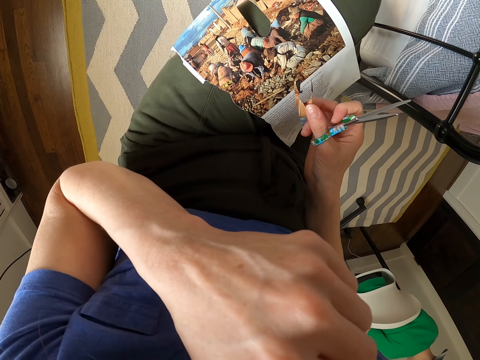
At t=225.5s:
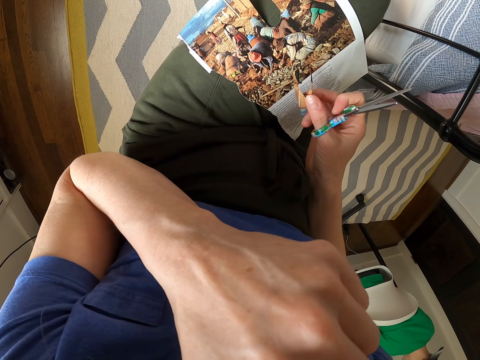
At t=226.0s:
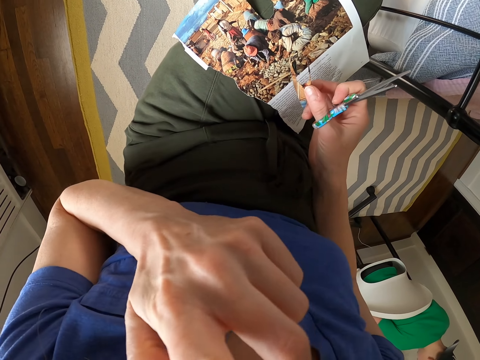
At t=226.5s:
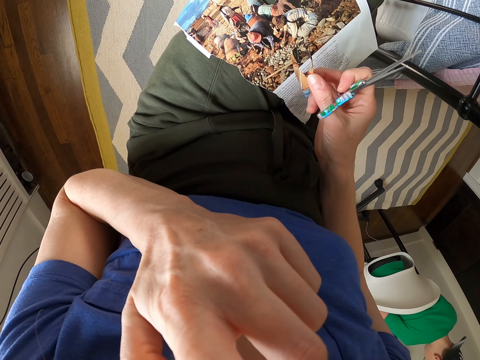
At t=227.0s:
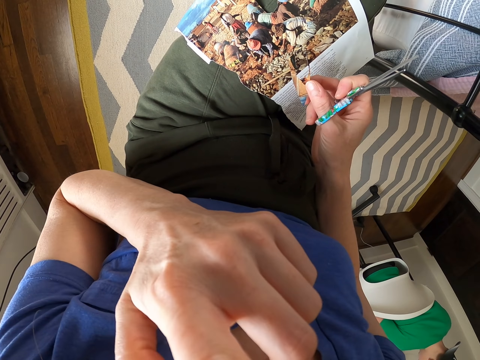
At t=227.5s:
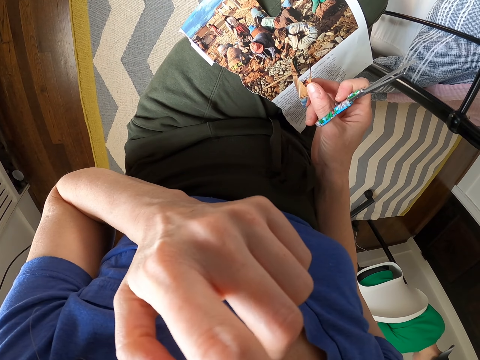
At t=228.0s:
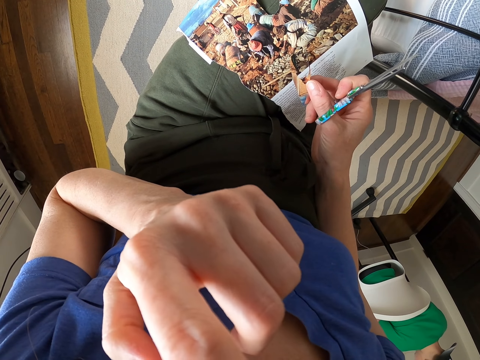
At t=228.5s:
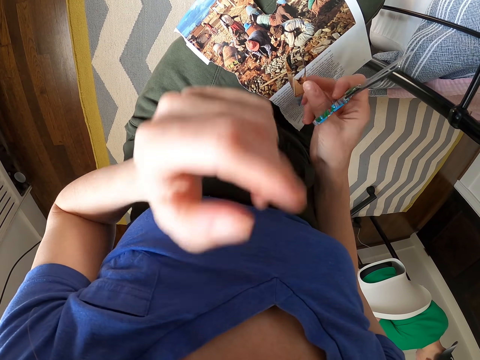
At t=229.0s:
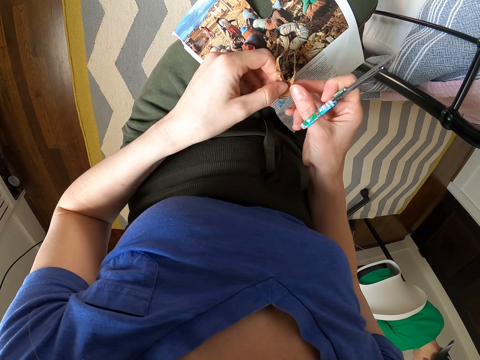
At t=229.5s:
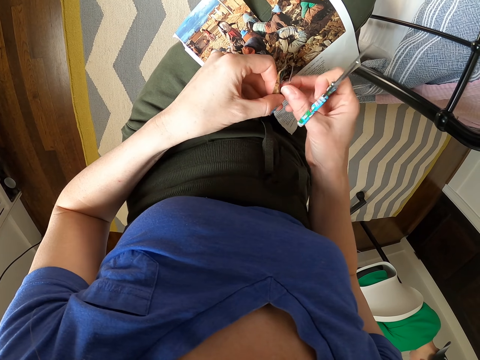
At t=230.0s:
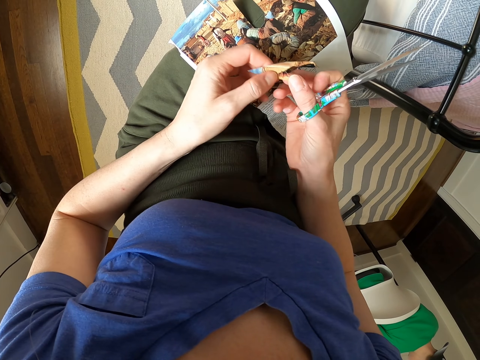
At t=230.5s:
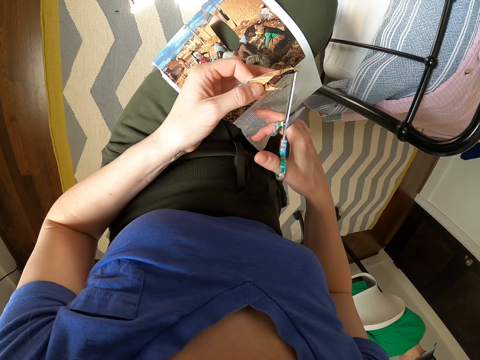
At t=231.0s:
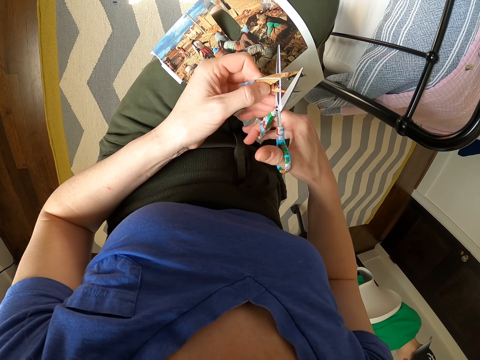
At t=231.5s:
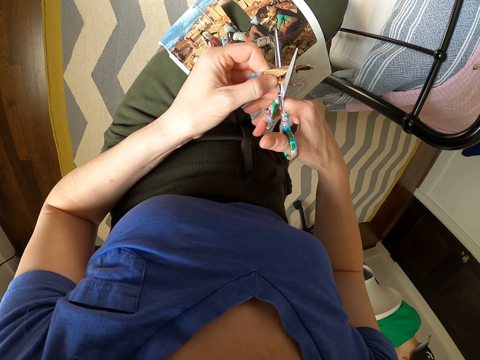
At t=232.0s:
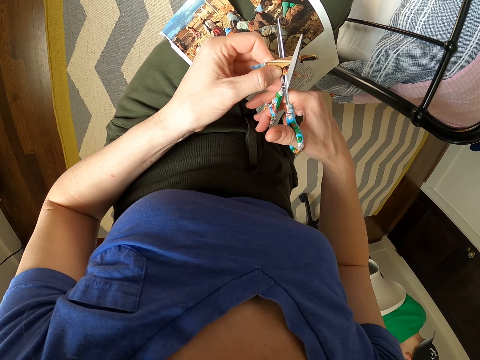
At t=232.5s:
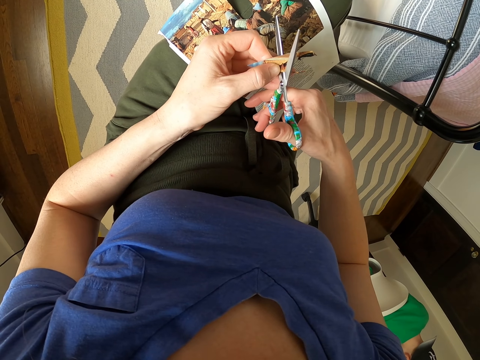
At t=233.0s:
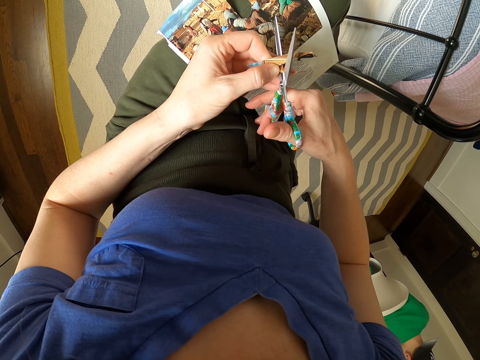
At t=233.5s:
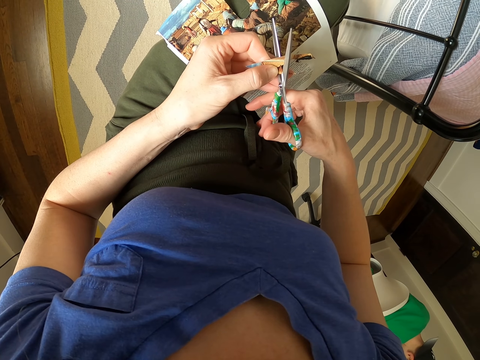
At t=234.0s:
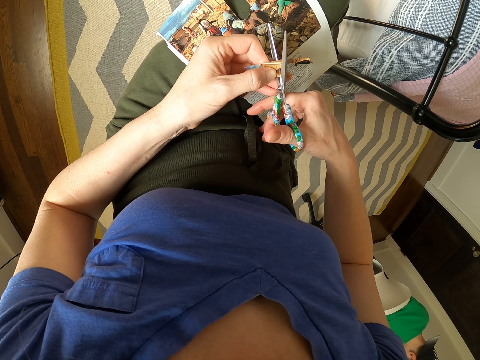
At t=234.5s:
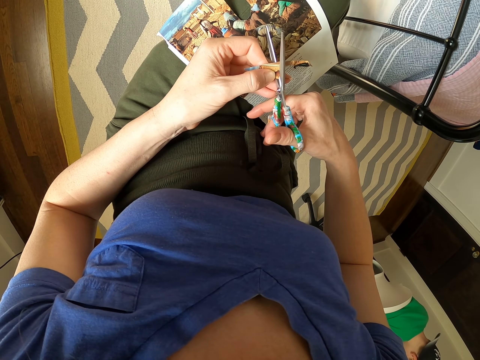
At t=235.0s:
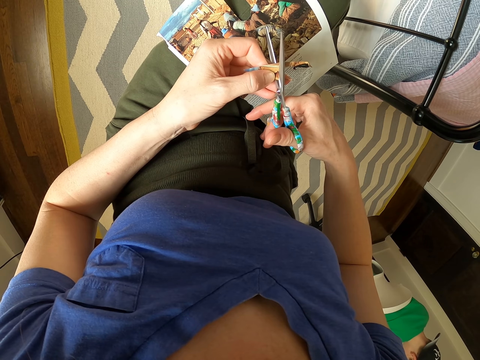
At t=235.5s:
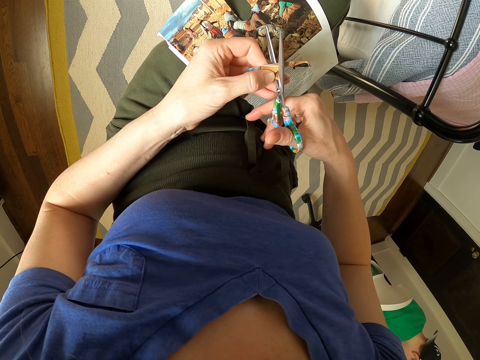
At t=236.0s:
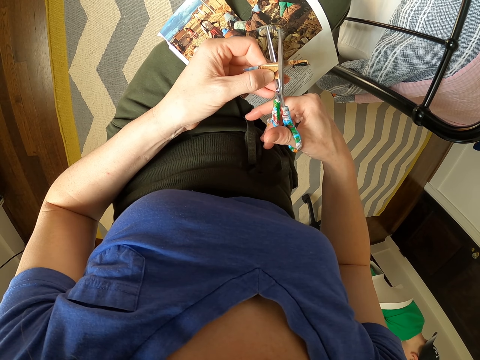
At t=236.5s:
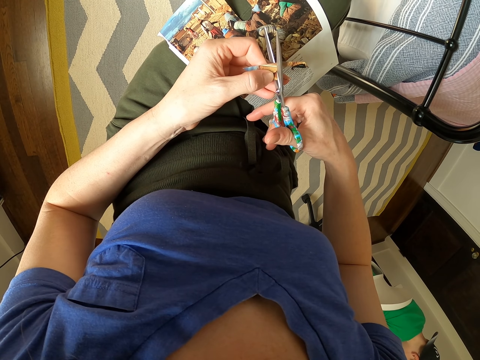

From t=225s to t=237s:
The camera wearer scratches their nose. They cut the picture with scissors.

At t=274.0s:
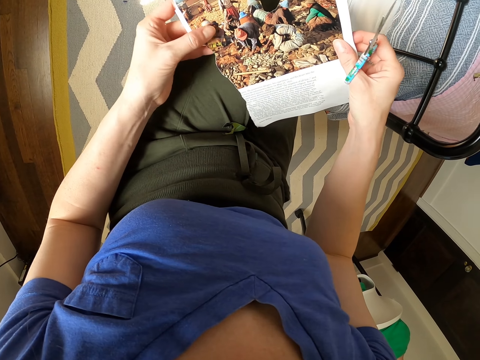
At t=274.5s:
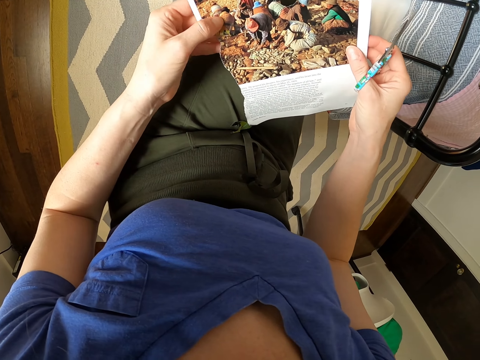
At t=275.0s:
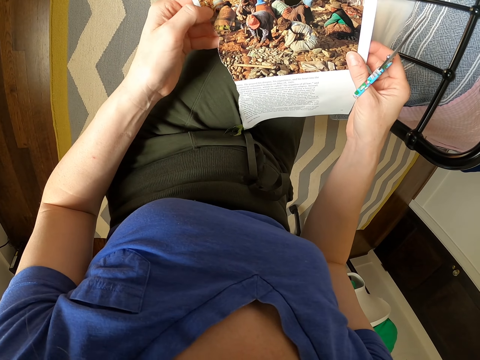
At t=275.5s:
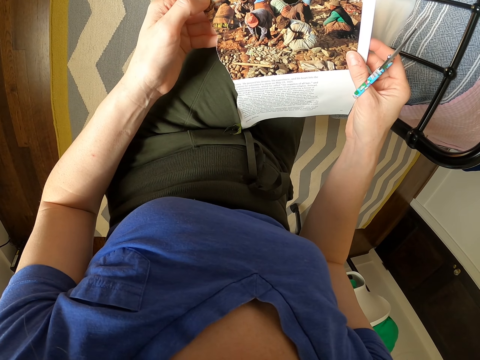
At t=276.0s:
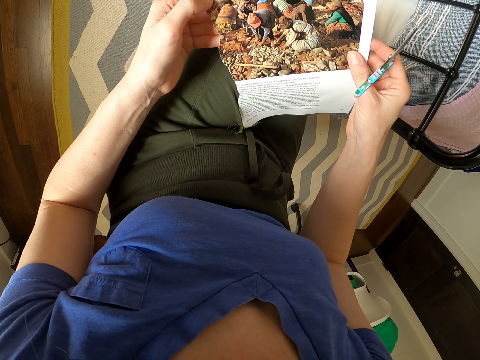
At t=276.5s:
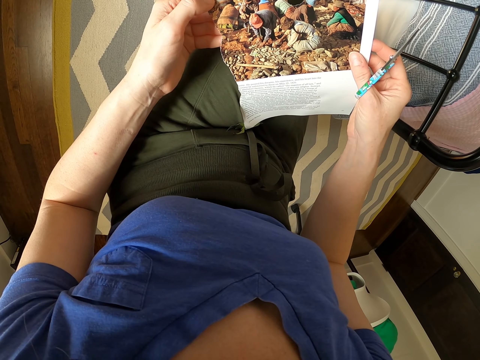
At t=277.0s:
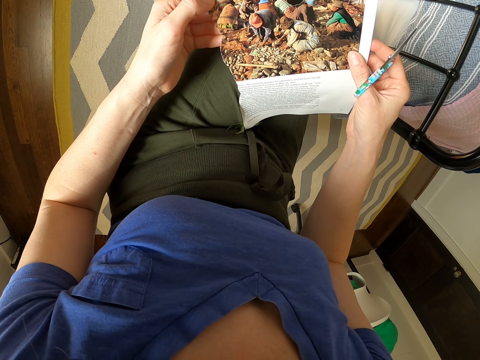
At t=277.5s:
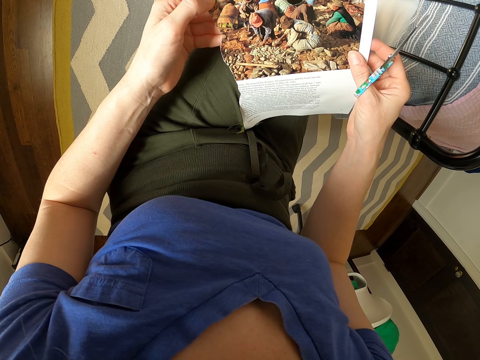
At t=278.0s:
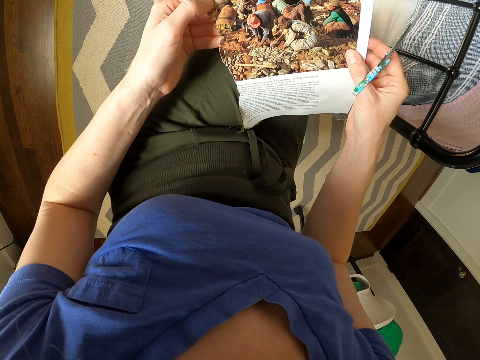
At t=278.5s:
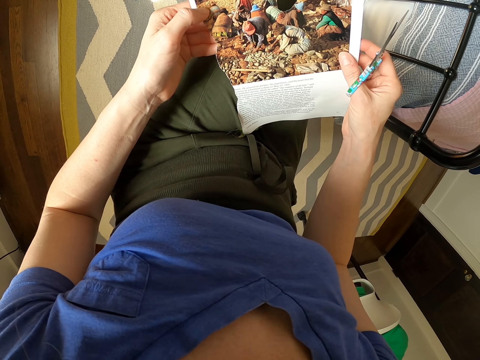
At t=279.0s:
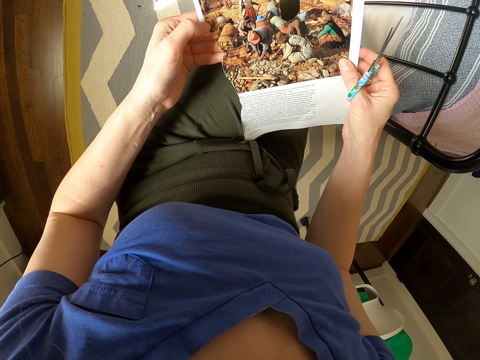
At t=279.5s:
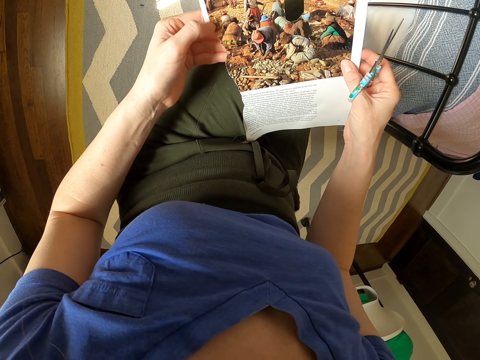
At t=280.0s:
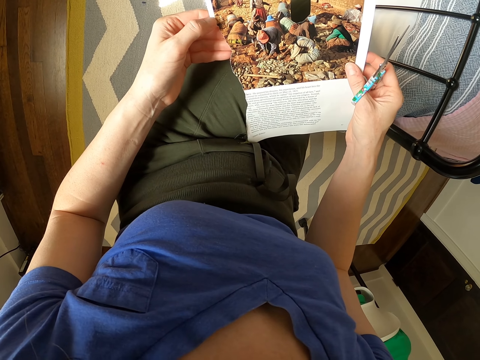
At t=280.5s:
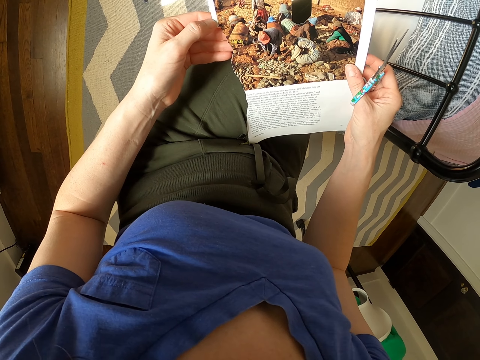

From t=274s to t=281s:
The camera wearer picks up a magazine page. They look at the picture on the magazine page.

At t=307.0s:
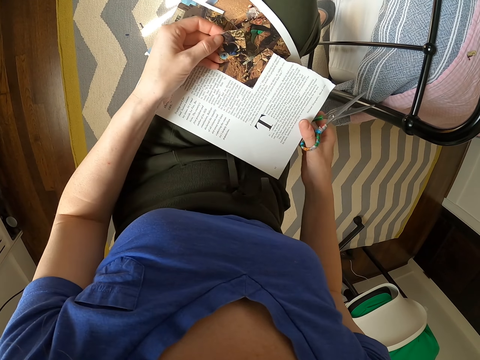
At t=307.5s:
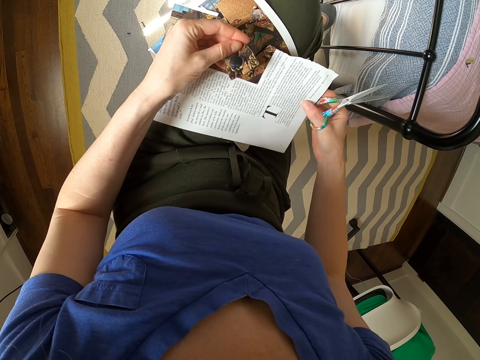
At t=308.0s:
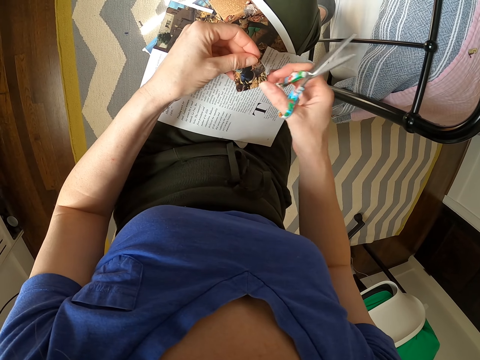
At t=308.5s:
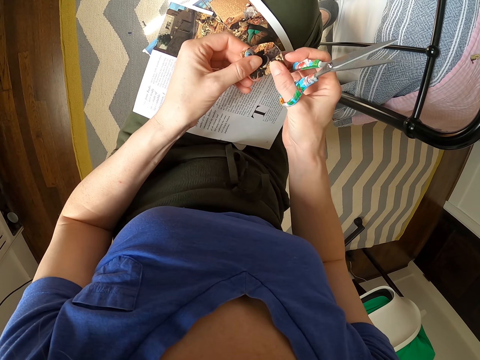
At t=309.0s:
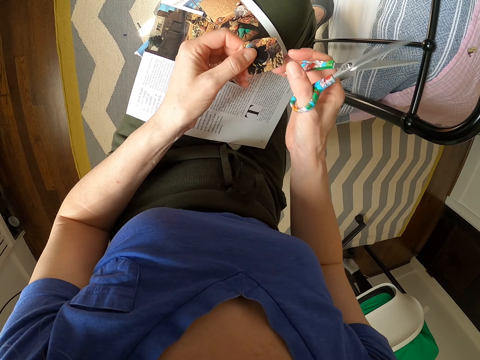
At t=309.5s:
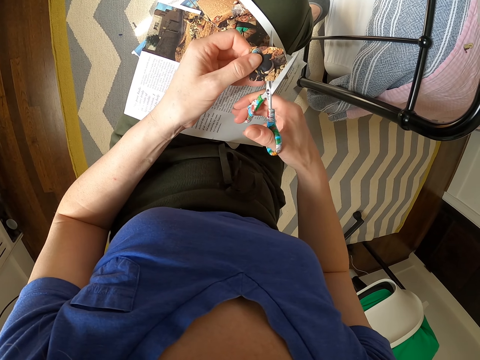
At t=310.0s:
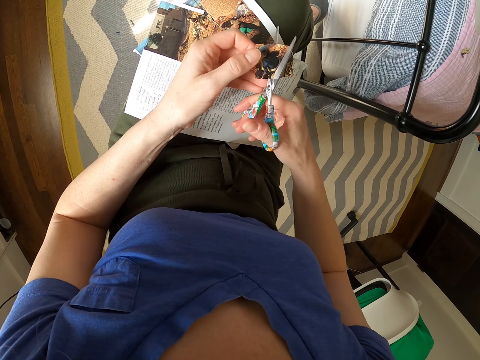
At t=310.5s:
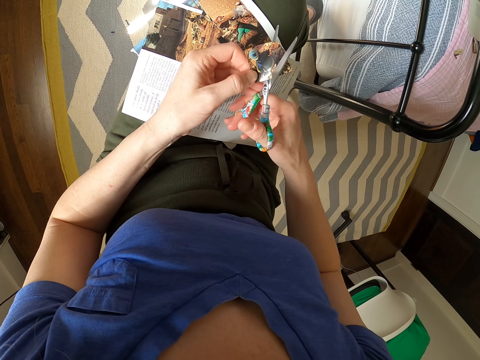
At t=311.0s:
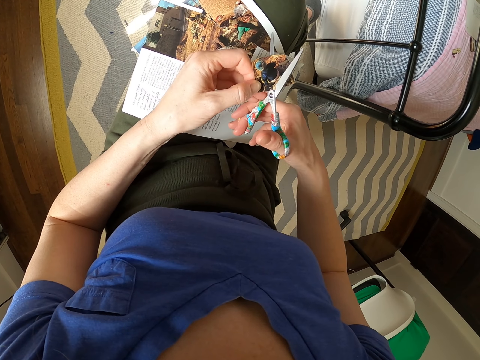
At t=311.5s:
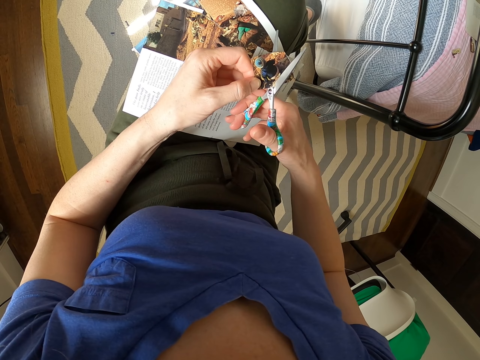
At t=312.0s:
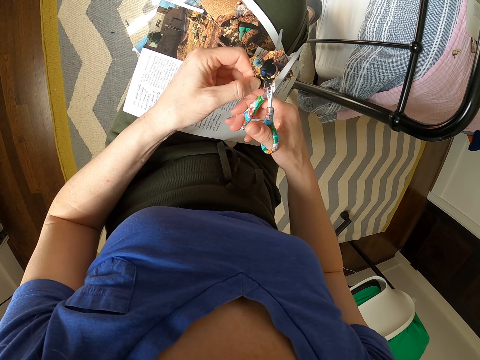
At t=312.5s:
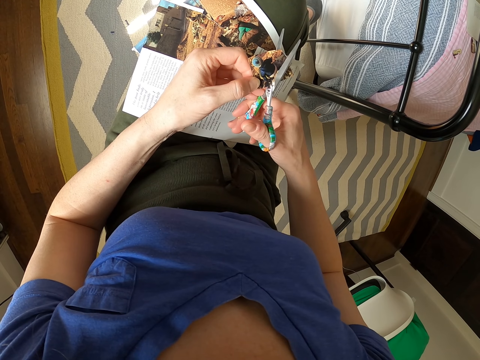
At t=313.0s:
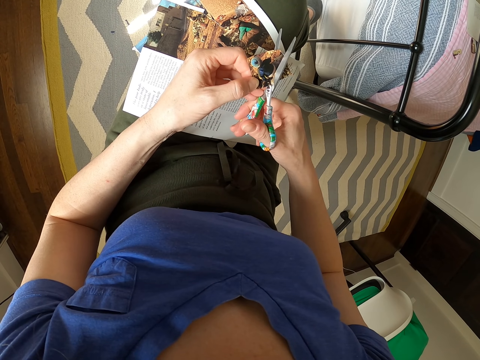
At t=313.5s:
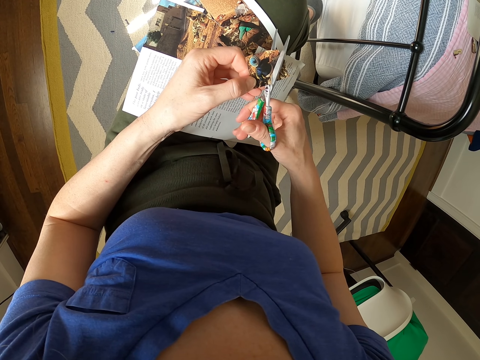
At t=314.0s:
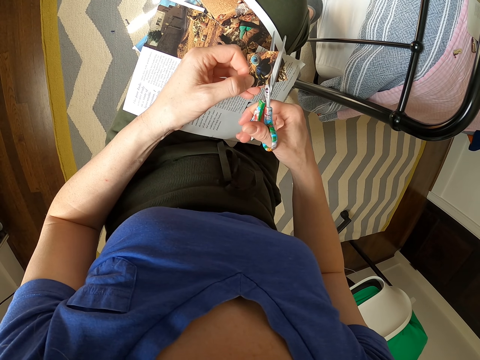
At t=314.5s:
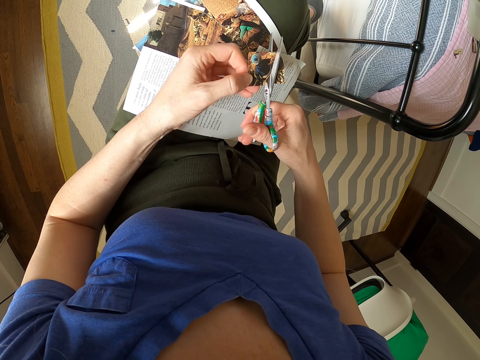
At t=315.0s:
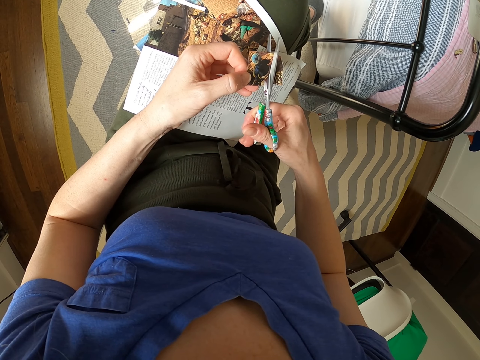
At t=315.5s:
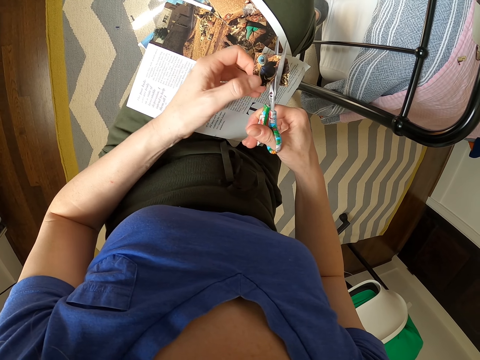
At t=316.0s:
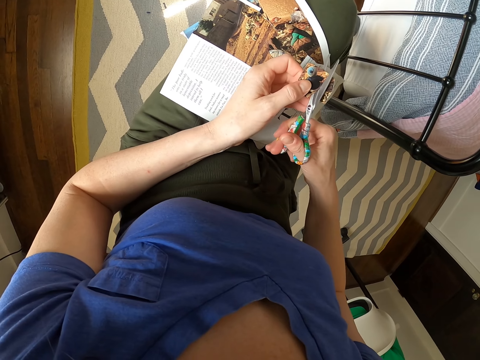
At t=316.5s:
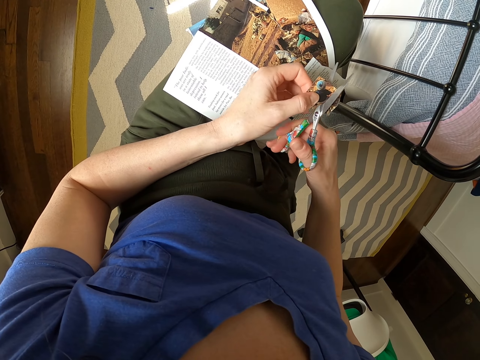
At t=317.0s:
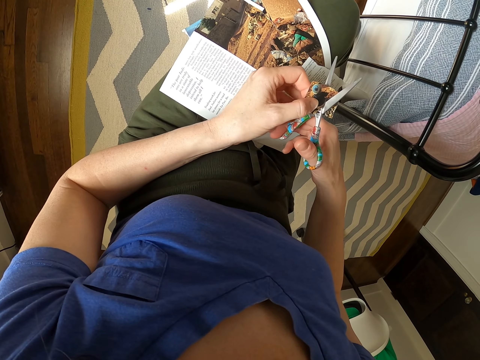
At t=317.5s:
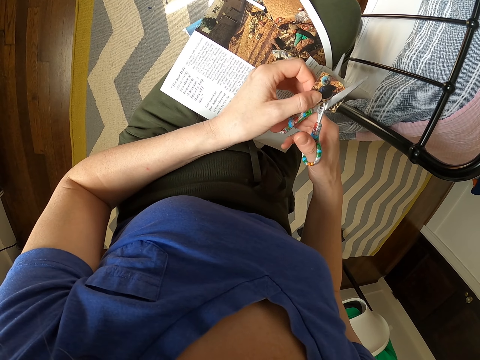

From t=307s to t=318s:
The camera wearer holds a piece of paper. They cut the paper with scissors.
